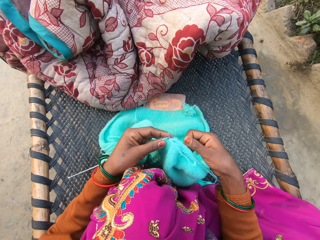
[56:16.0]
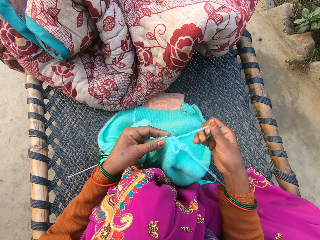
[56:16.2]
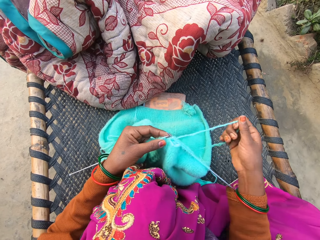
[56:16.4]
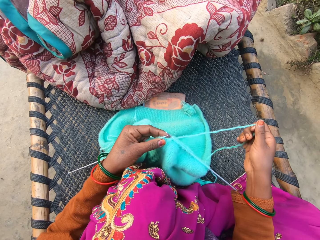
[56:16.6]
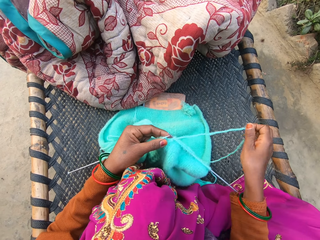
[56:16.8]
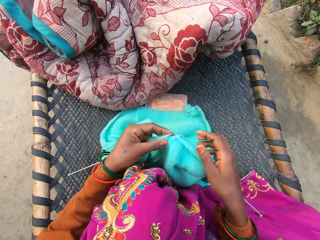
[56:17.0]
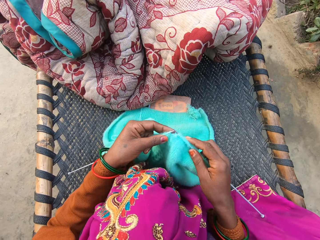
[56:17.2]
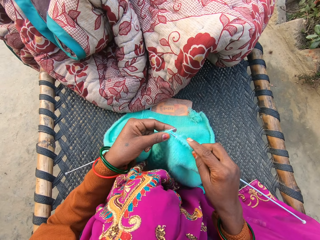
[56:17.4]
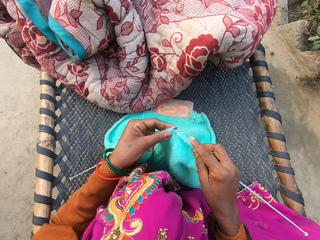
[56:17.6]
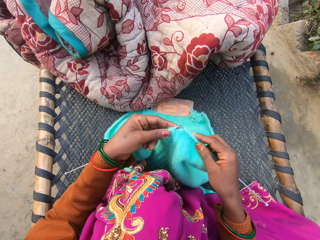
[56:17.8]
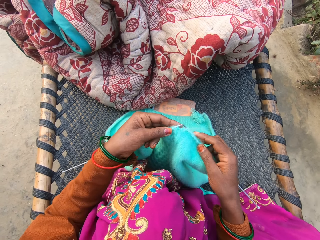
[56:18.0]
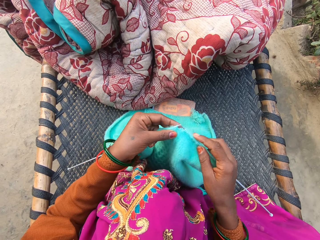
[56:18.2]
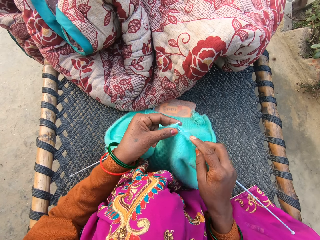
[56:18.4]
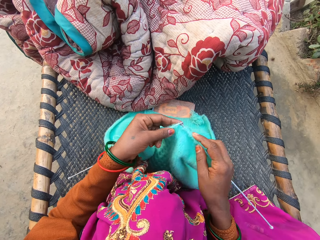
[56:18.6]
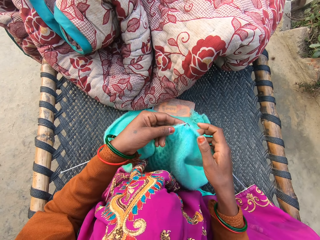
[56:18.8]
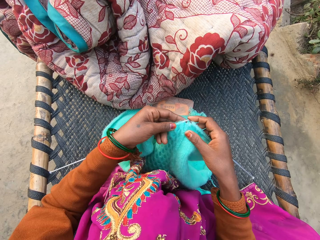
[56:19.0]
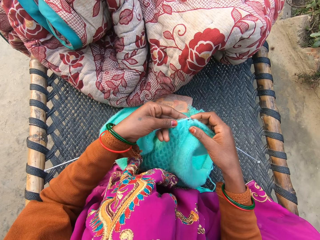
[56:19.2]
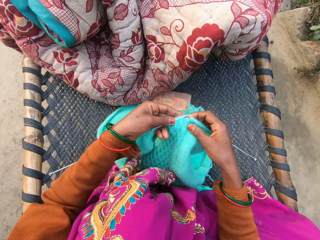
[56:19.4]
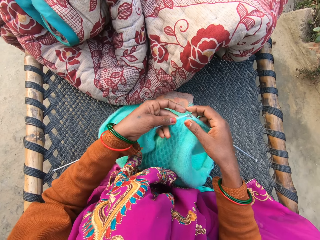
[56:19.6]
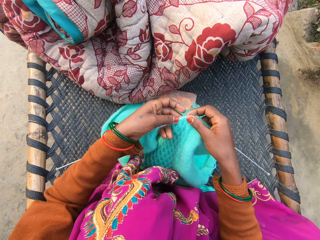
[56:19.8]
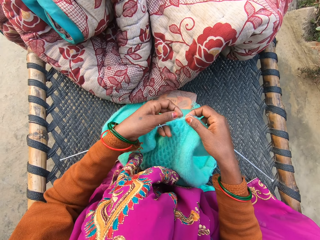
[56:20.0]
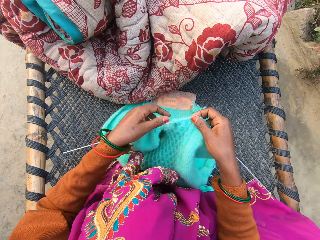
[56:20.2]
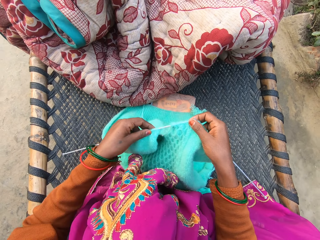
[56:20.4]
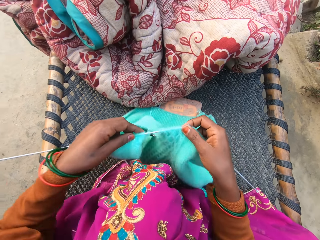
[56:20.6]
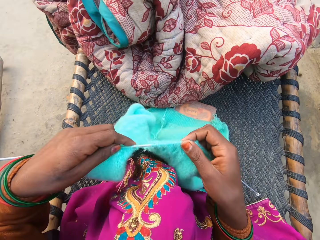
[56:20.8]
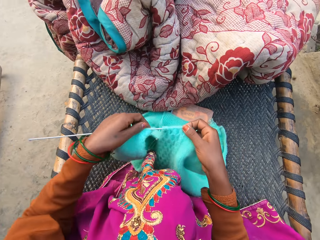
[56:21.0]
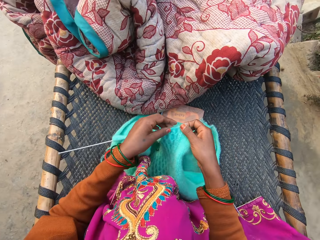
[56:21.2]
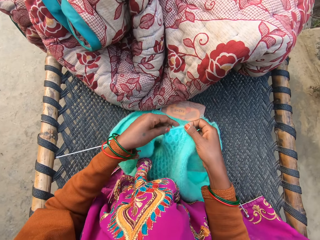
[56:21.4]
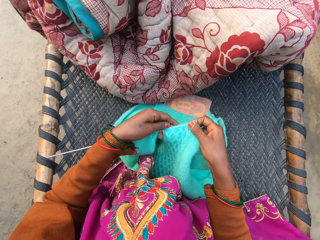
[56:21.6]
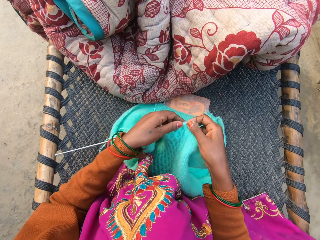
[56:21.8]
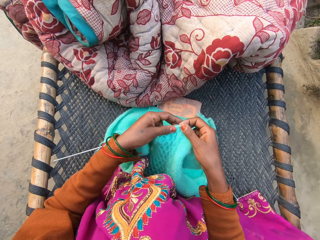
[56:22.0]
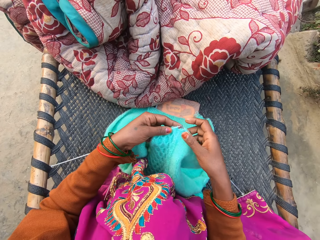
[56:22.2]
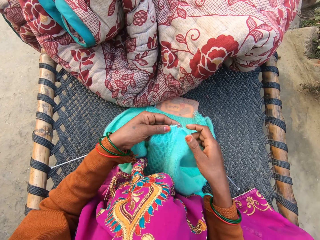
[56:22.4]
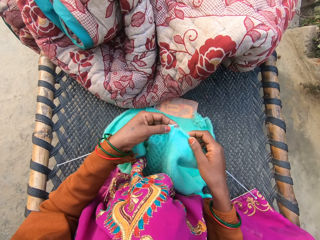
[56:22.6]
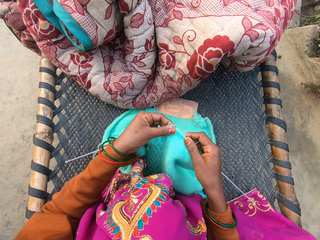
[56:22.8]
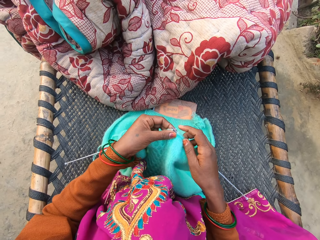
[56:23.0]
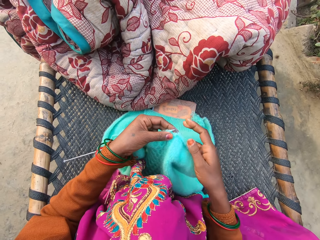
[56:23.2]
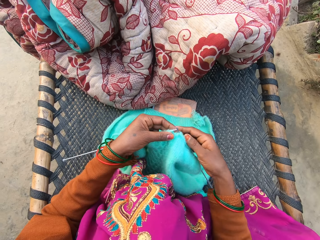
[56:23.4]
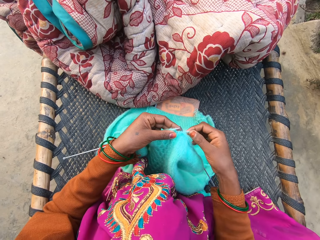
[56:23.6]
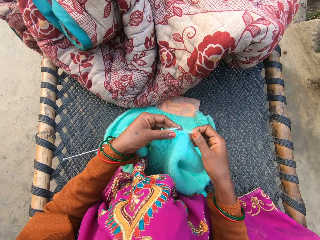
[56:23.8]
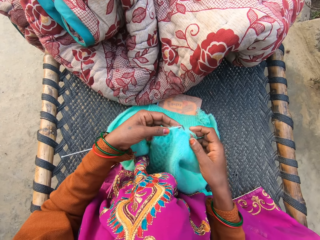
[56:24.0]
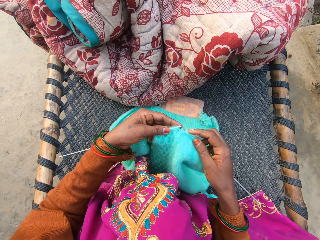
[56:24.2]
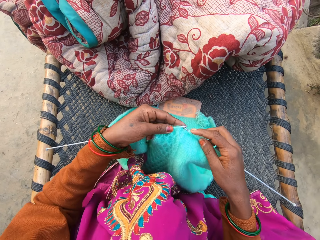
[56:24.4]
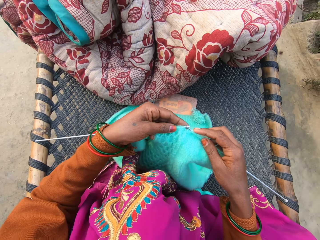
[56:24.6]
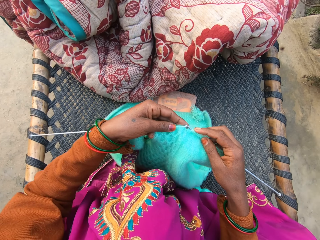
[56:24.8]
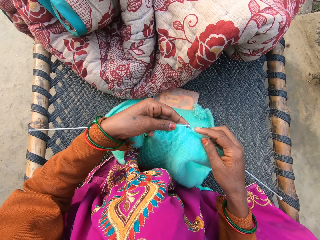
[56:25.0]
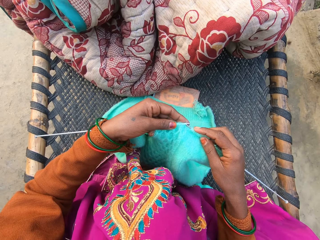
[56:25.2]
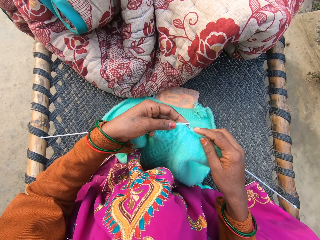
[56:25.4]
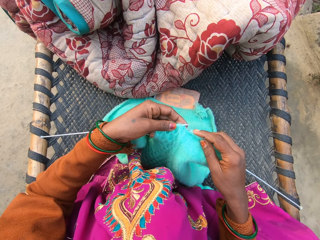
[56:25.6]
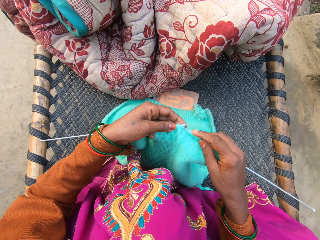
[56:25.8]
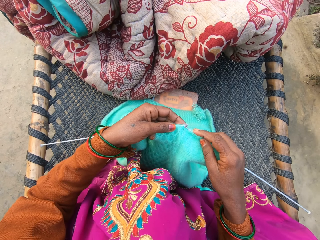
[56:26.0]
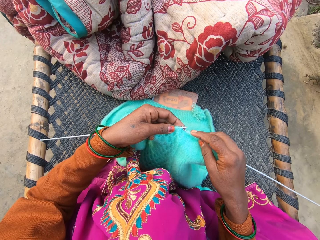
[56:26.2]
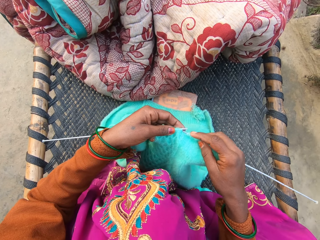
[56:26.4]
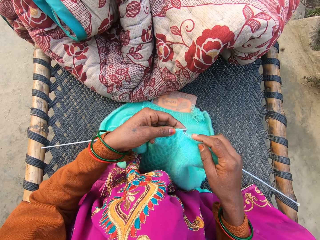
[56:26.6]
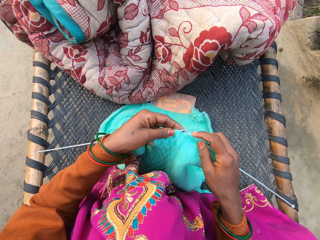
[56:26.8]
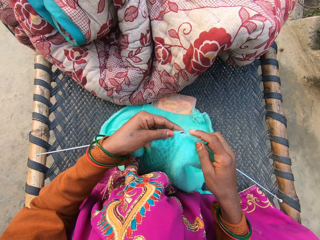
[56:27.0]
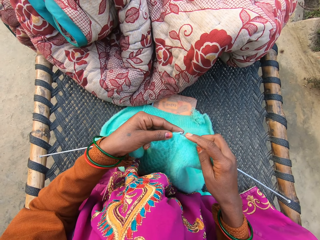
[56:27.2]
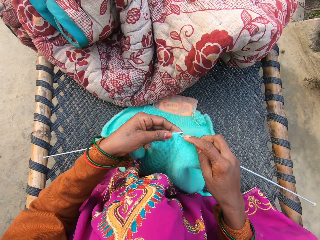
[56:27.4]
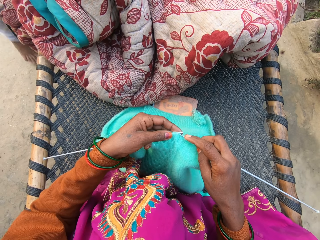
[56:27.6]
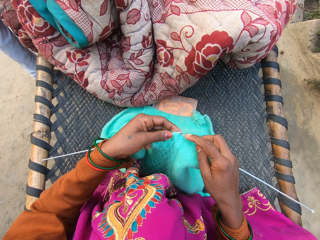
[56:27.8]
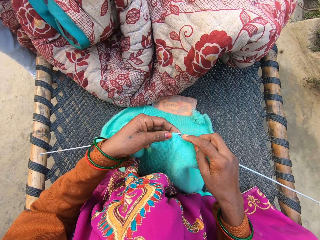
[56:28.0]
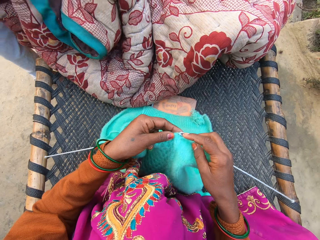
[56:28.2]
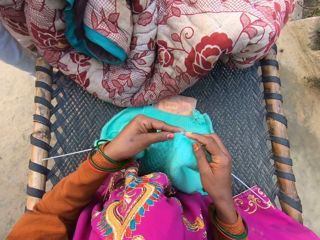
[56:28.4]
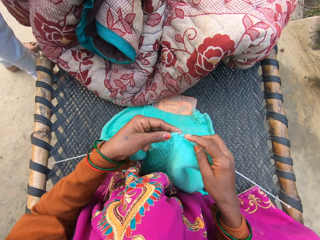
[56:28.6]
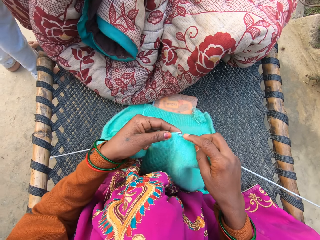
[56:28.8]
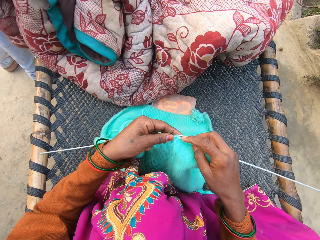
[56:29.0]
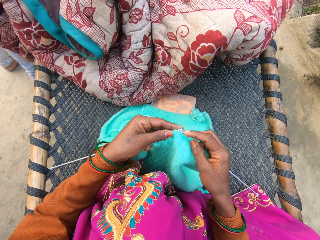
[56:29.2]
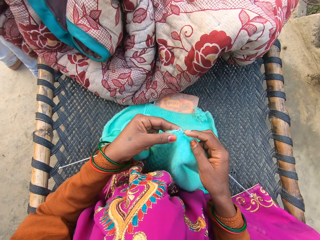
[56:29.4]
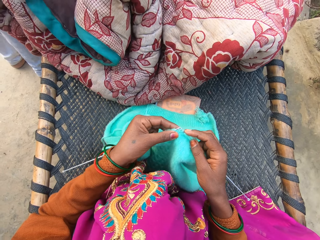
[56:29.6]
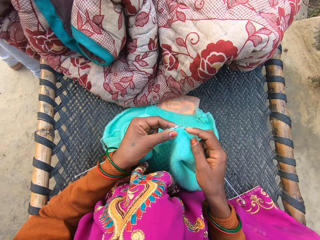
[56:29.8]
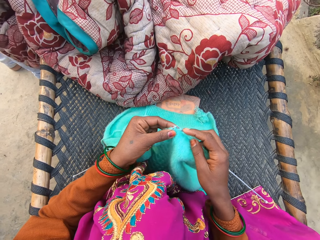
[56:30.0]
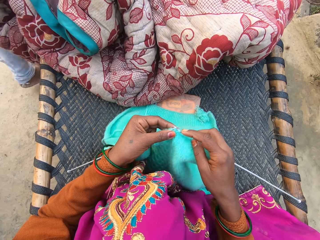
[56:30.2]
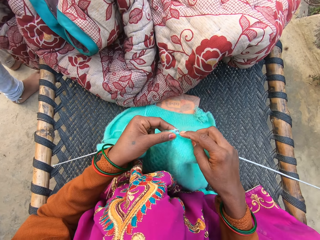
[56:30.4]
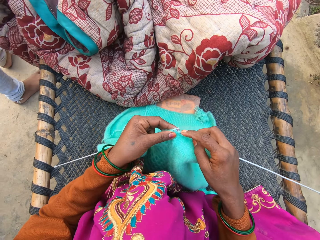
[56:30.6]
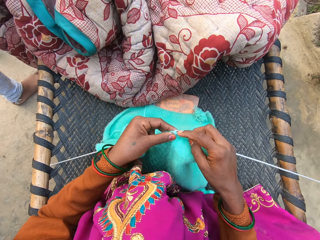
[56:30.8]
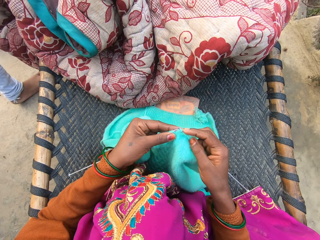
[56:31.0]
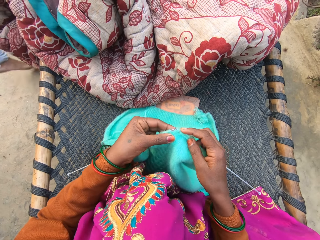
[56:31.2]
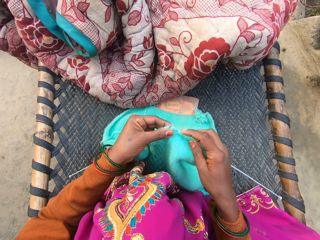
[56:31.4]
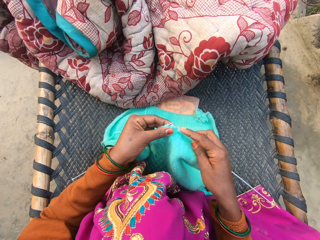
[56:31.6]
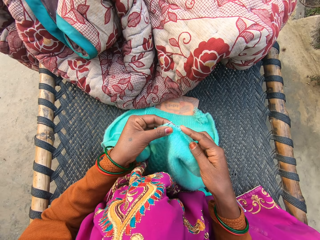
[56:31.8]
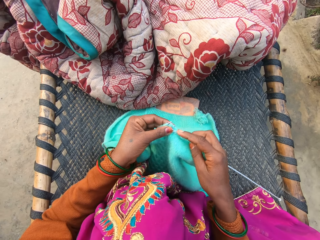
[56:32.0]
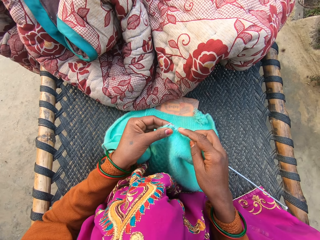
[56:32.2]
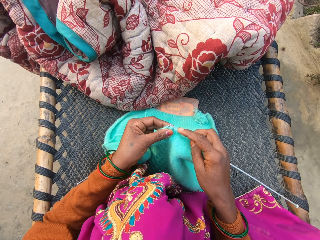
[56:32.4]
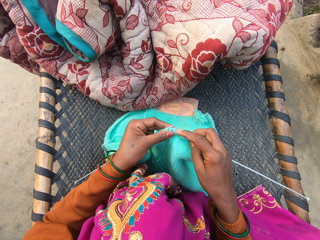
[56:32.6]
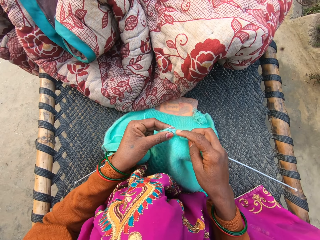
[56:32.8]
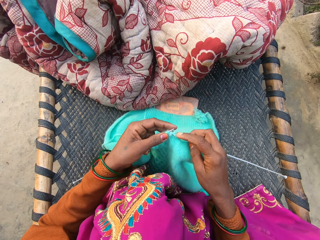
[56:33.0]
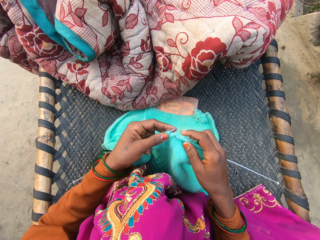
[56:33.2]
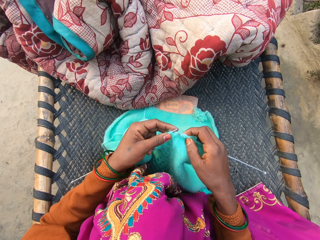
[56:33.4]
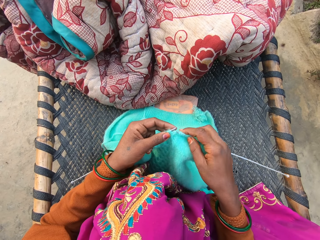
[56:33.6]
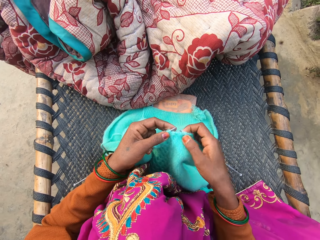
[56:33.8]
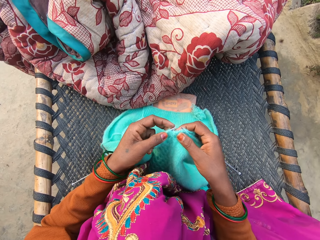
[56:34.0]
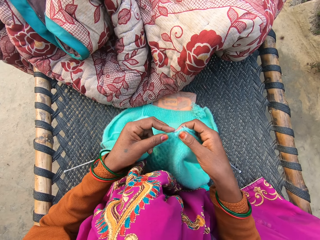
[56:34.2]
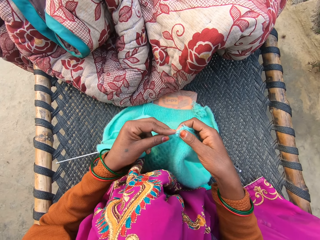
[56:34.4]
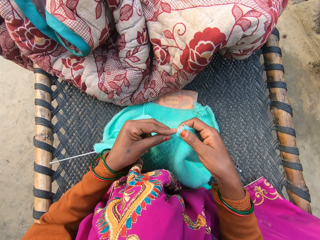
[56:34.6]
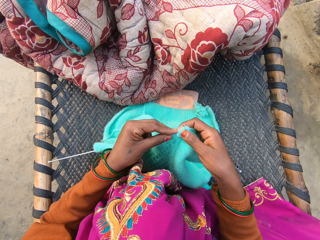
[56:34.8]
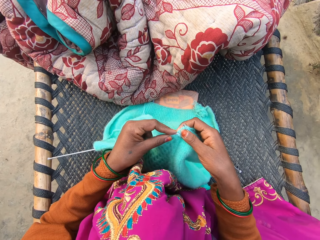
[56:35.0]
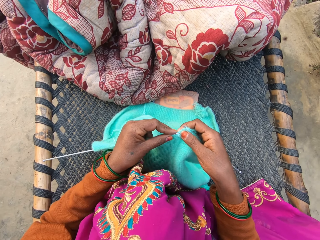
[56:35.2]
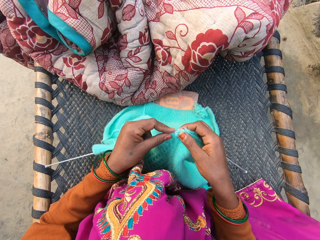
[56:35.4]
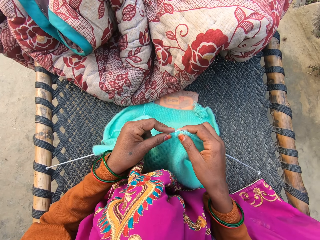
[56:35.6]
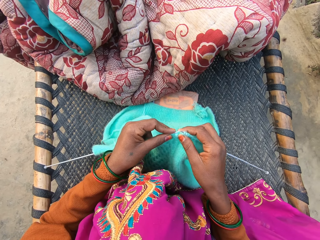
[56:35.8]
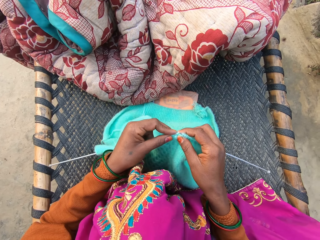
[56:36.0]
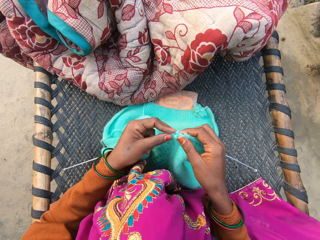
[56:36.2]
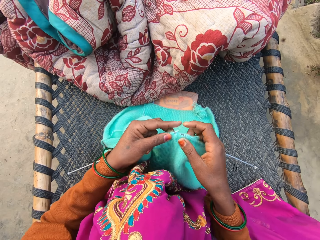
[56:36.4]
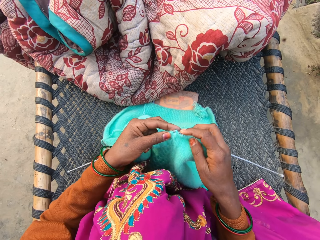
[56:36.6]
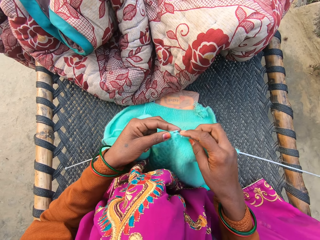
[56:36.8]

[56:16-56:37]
The camera wearer pulls the thread of the yarn on the rattan mat with her right hand. She knits. She adjusts the knitted fabric with both her hands on the rattan mat. She raises the crochet and yarn up. She knits. A man pushes a duvet. The man adjusts the duvet on the rattan mat with his right hand. The camera wearer knits the knitted fabric with the knitting needle in both her hands on the rattan mat.
